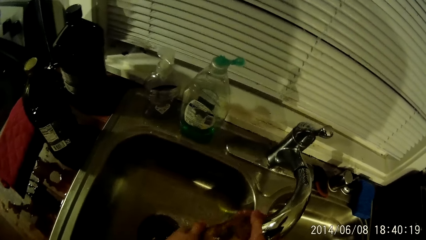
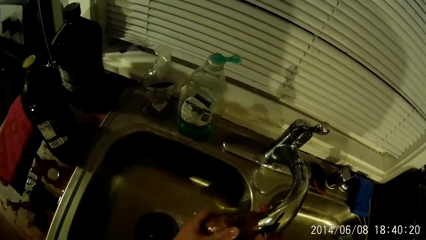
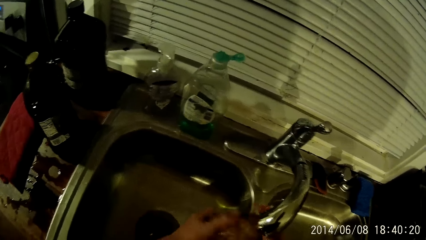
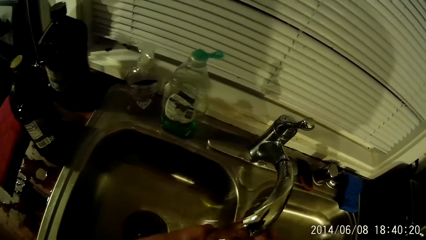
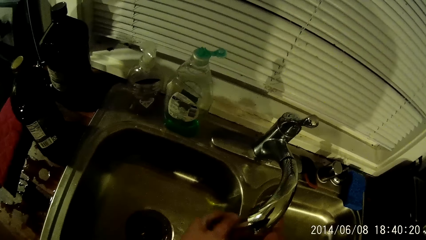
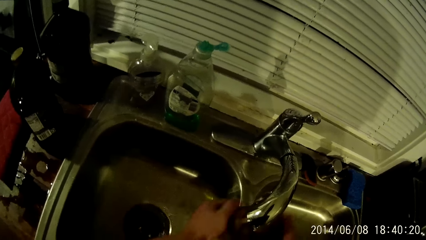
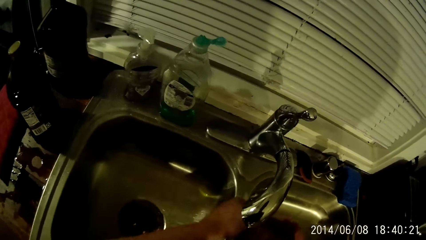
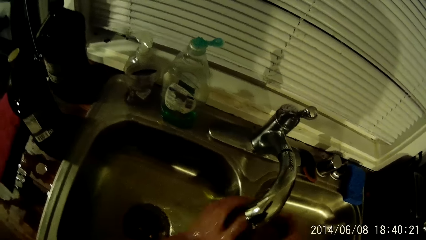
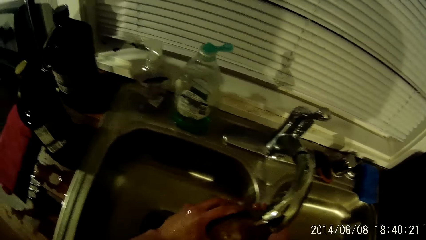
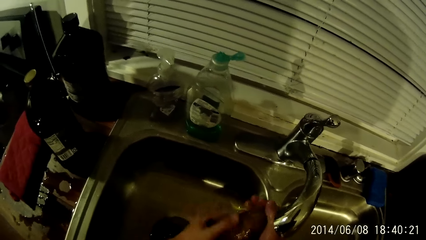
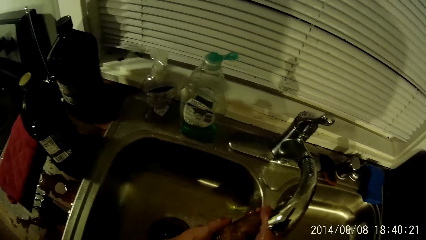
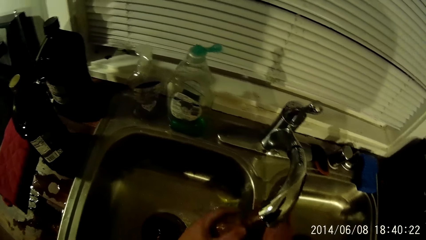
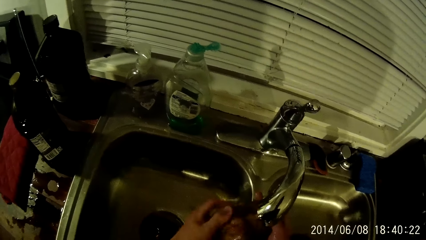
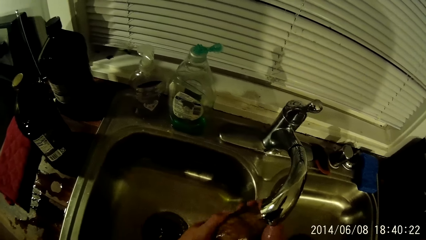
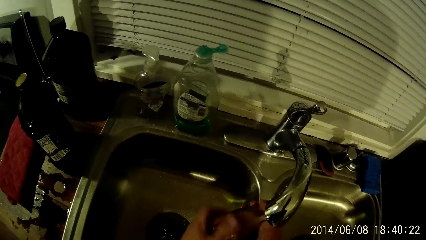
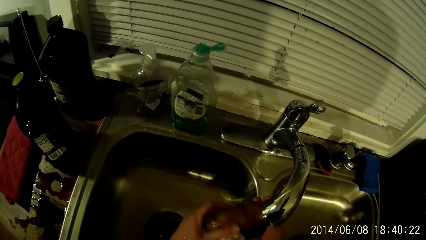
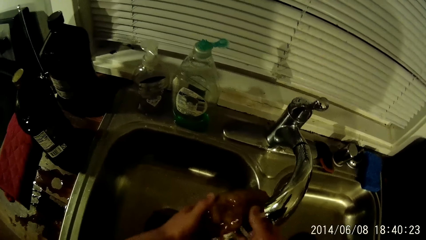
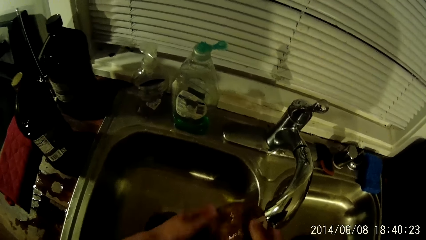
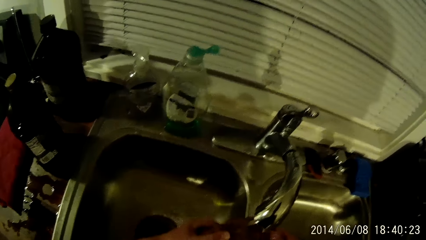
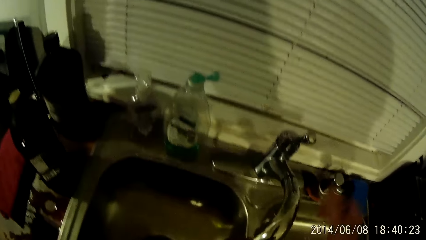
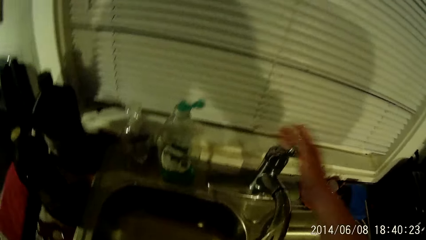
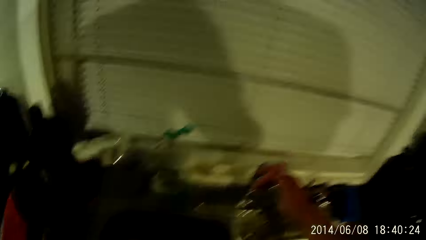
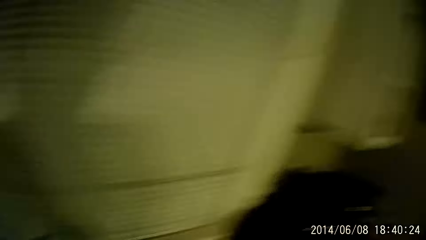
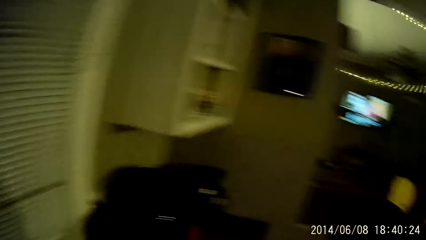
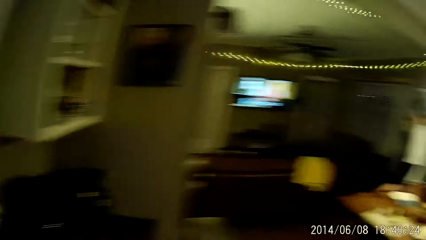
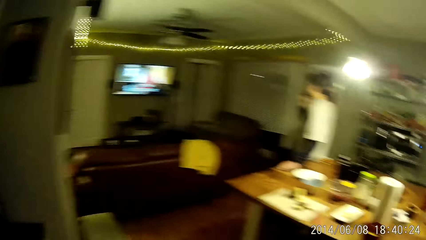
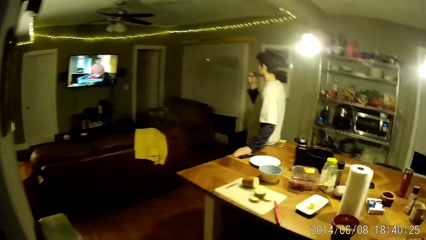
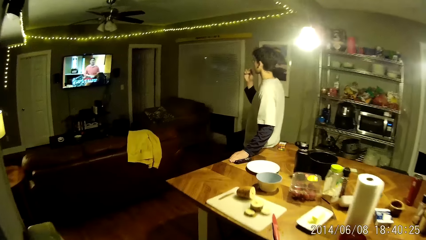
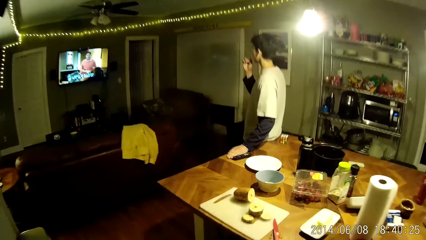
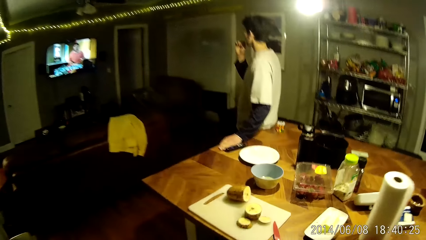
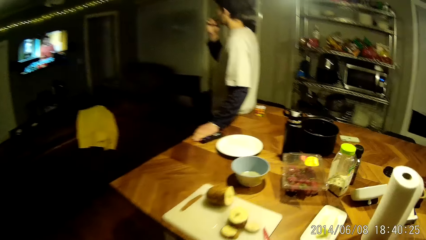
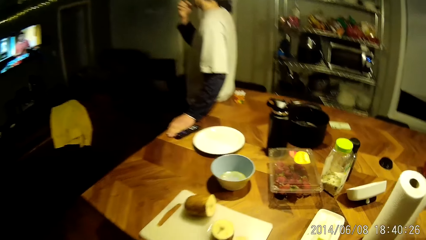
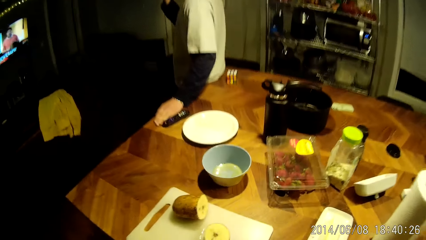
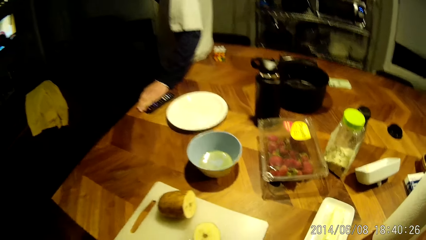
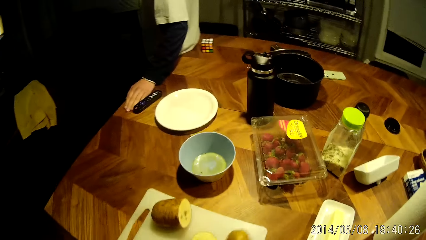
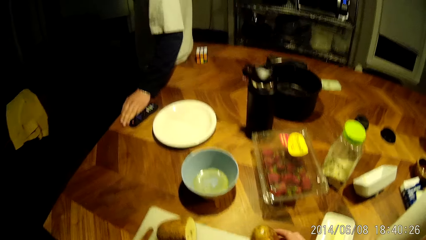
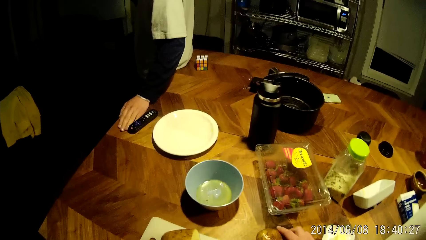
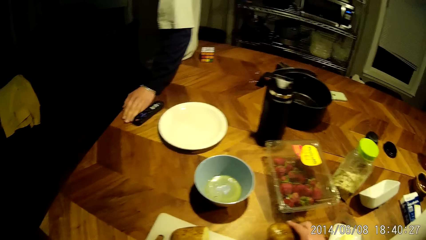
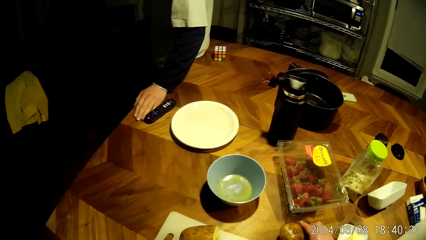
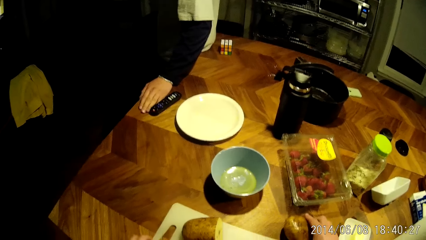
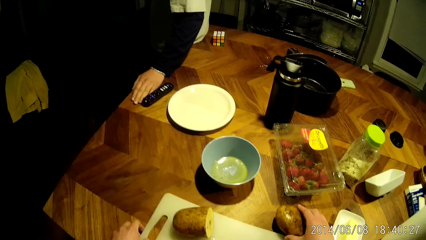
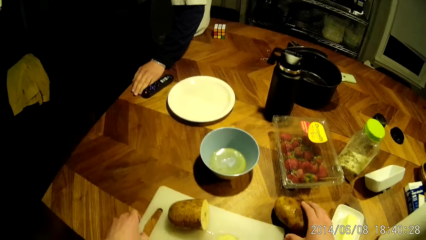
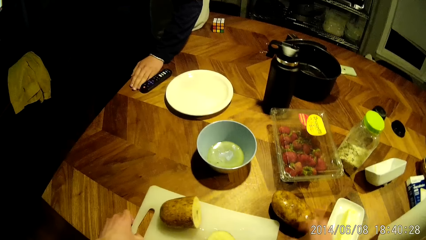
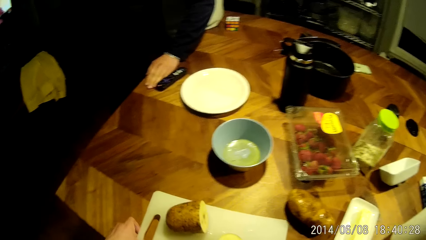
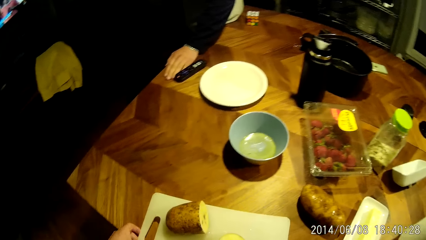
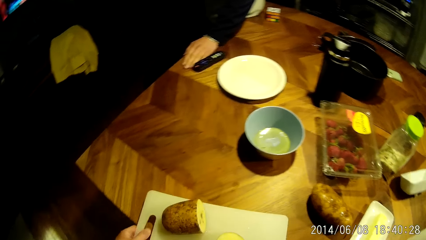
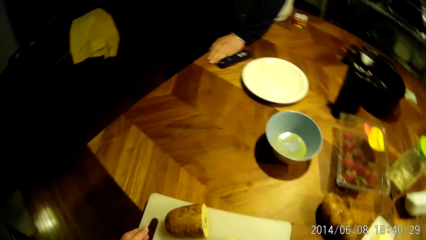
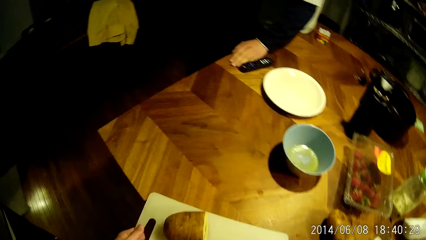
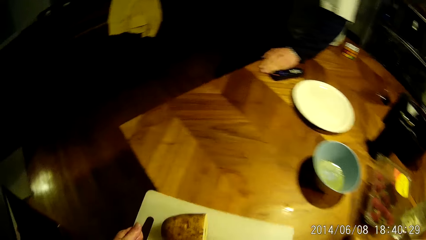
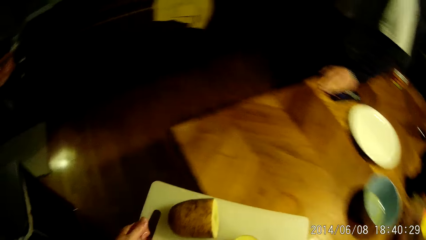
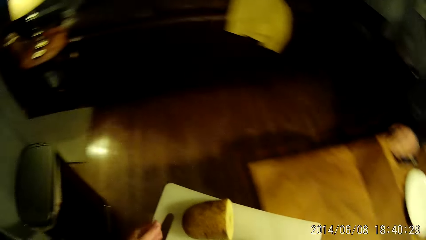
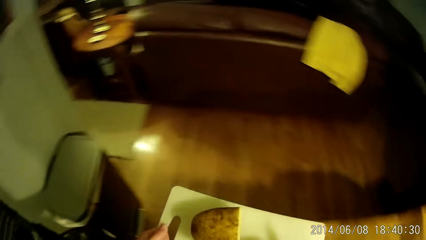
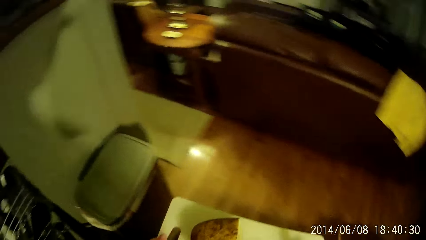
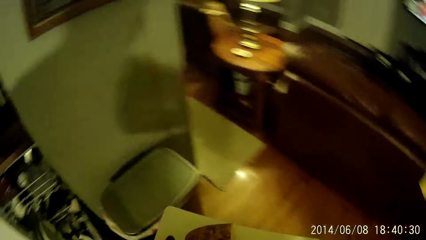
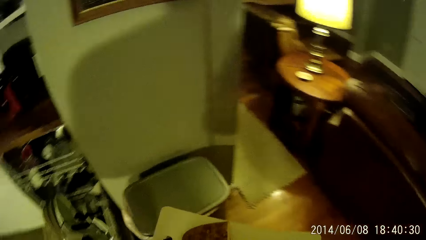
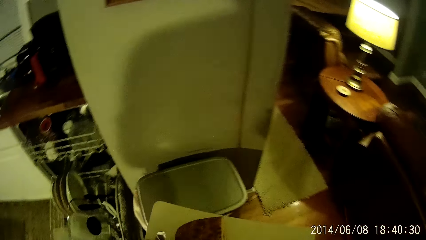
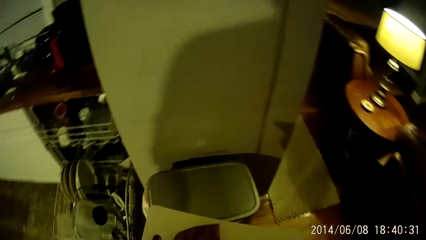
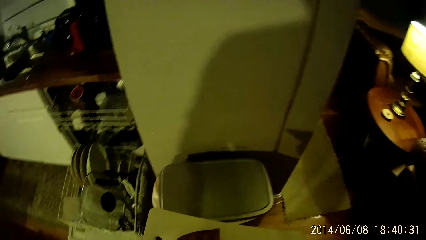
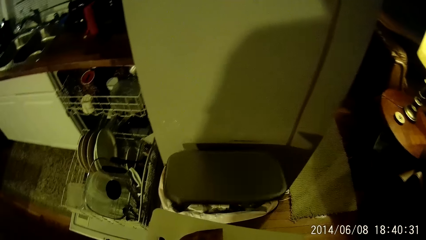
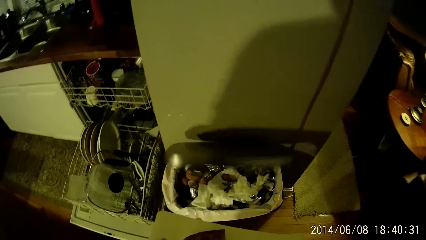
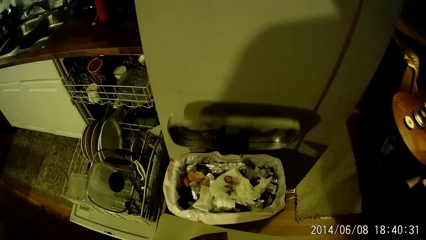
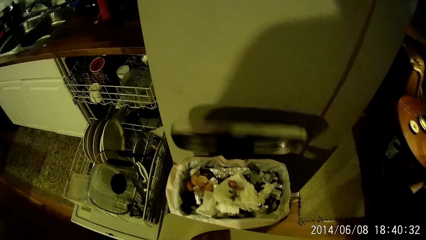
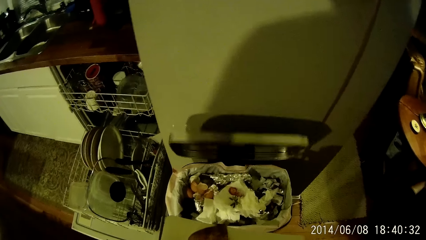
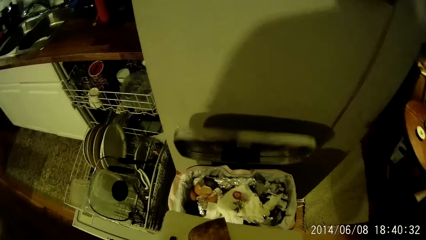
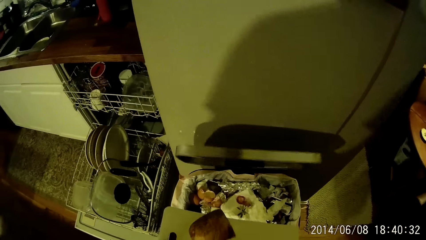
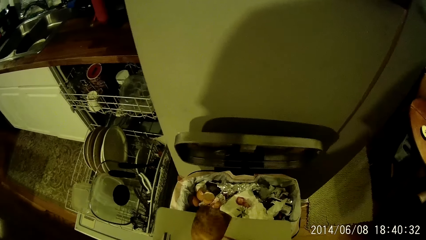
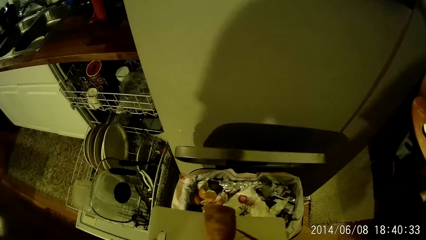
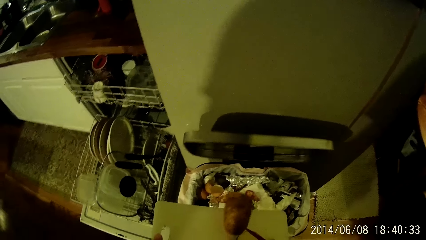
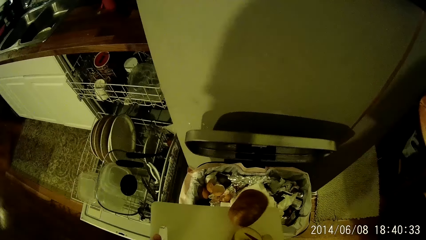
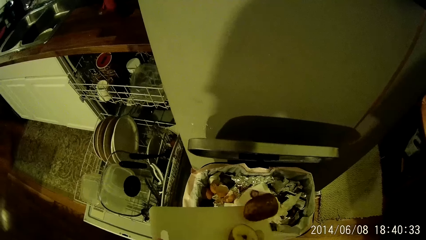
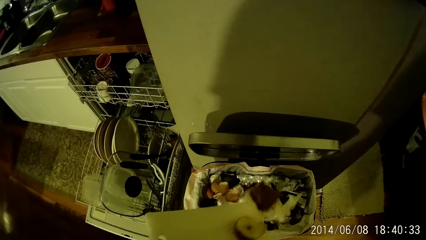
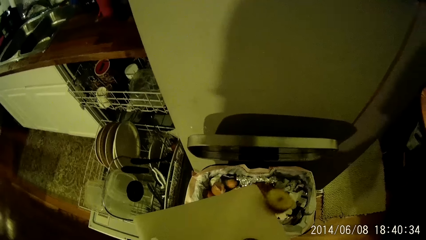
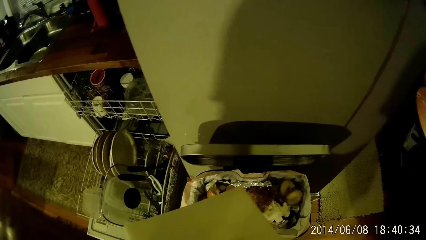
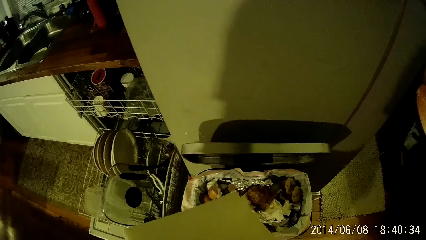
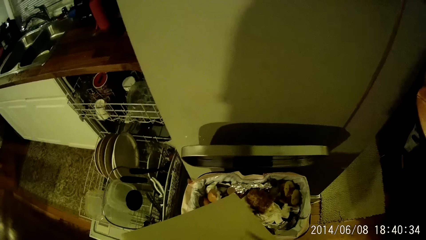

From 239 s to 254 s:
The camera wearer closes the tap on the kitchen sink with his right hand. He places something on the chopping board. He drops the tuber of potato on the table with his right hand. He throws the tuber of potato in a trash bin on the white cutting board with both hands. He carries something on the chopping board. He opens the dustbin and puts litter in the dustbin.
